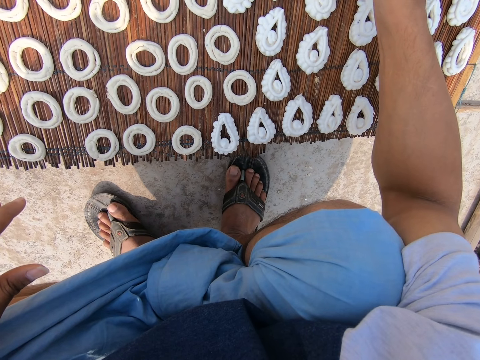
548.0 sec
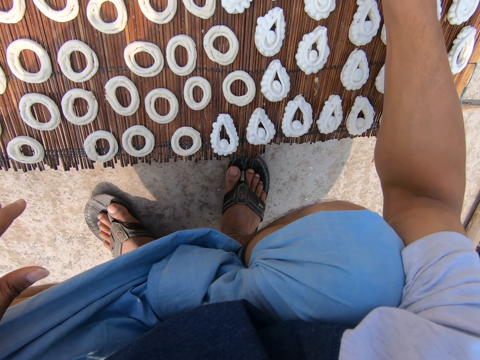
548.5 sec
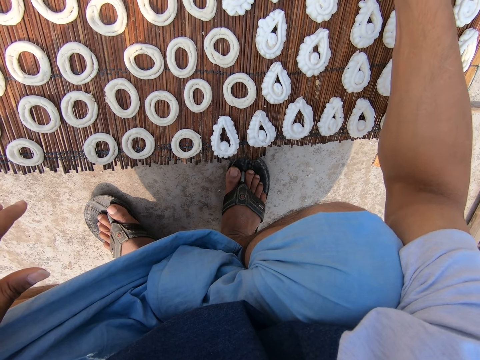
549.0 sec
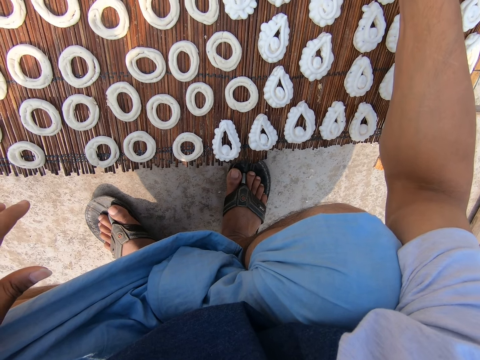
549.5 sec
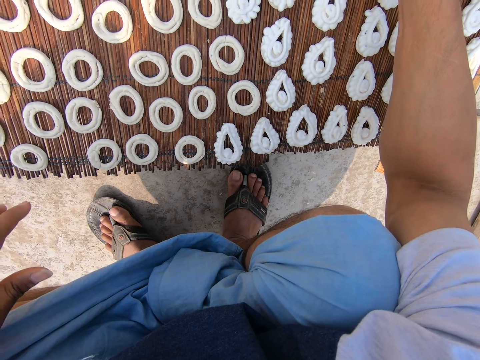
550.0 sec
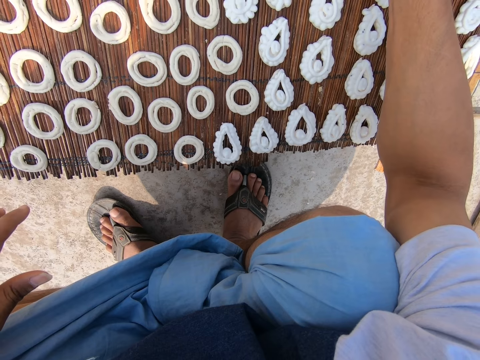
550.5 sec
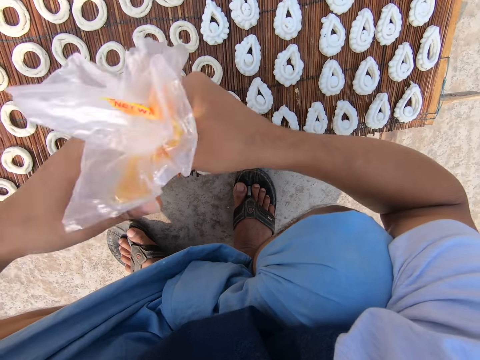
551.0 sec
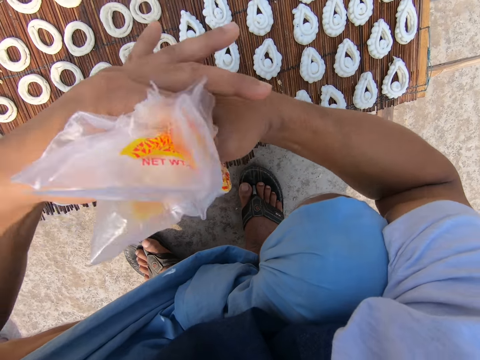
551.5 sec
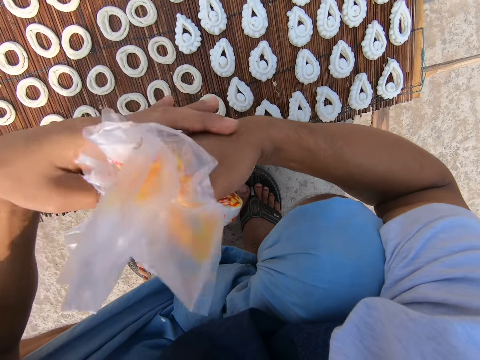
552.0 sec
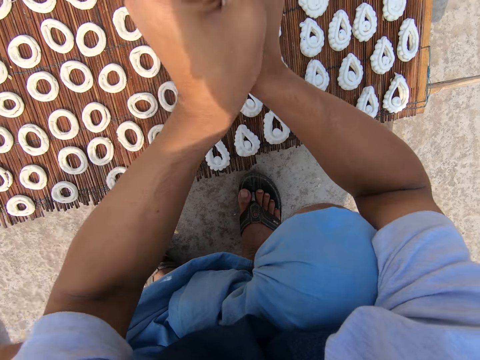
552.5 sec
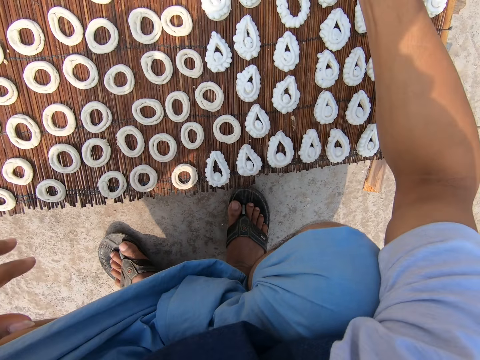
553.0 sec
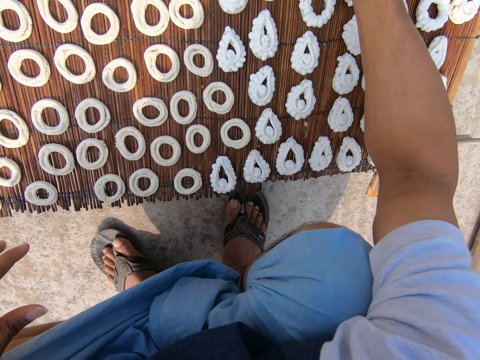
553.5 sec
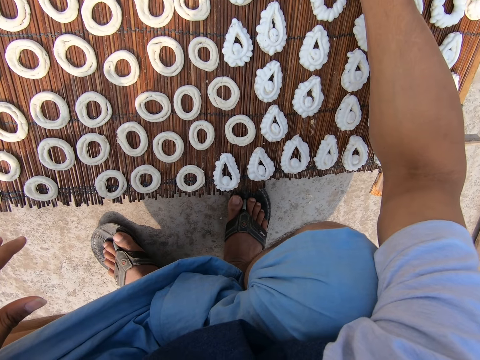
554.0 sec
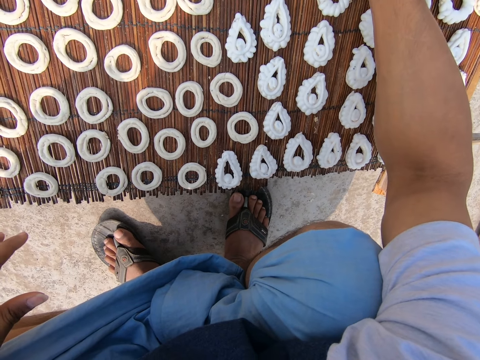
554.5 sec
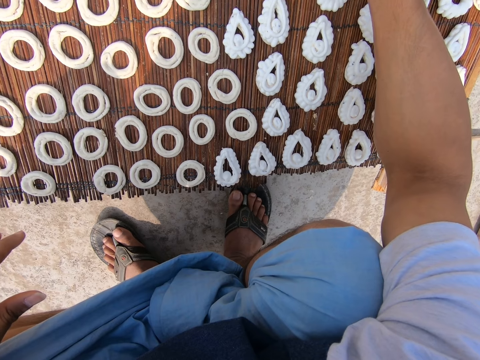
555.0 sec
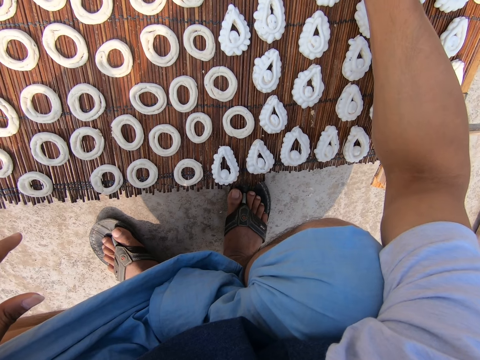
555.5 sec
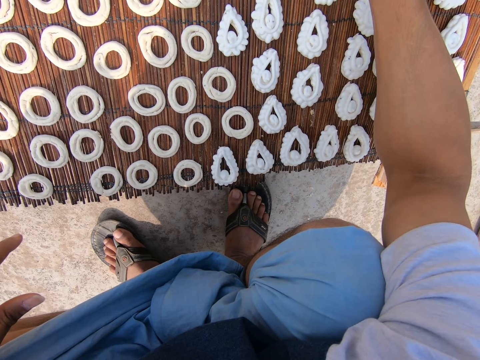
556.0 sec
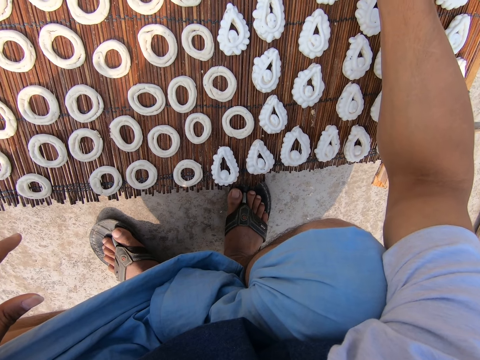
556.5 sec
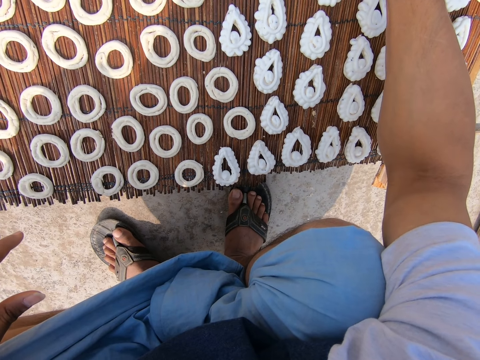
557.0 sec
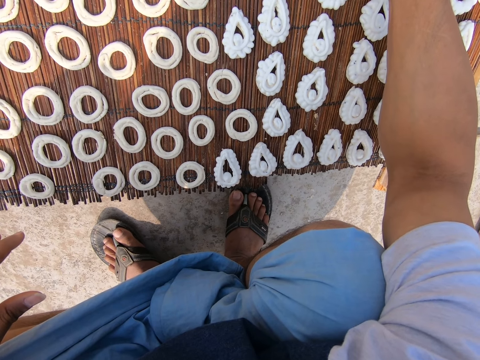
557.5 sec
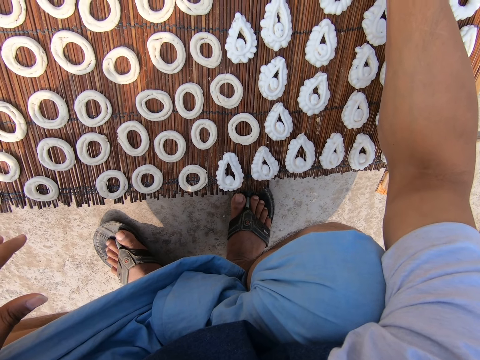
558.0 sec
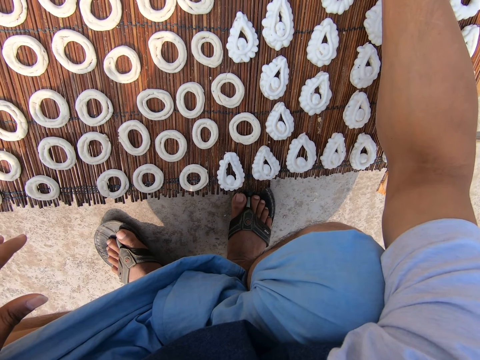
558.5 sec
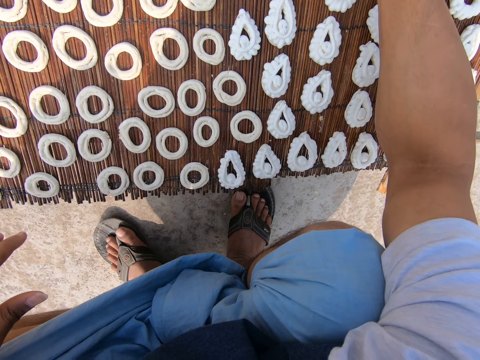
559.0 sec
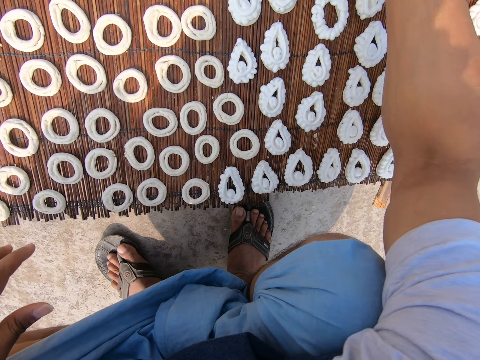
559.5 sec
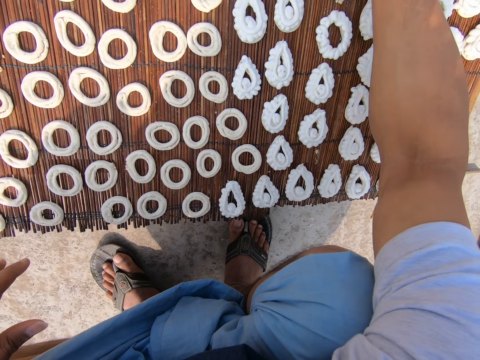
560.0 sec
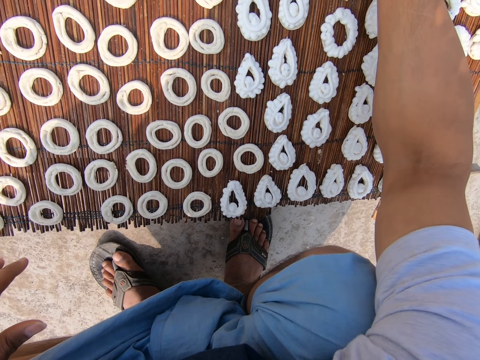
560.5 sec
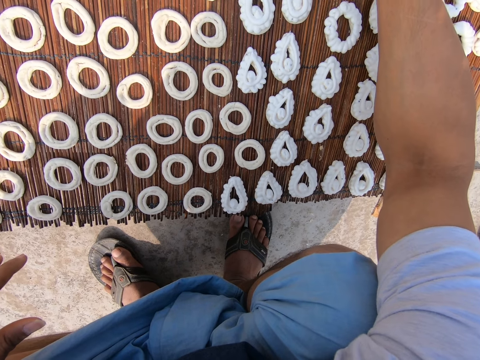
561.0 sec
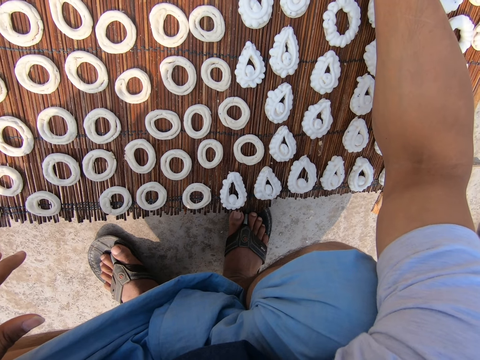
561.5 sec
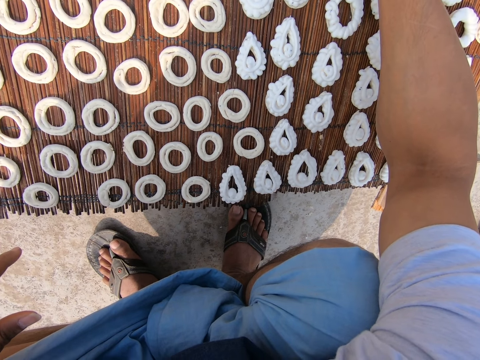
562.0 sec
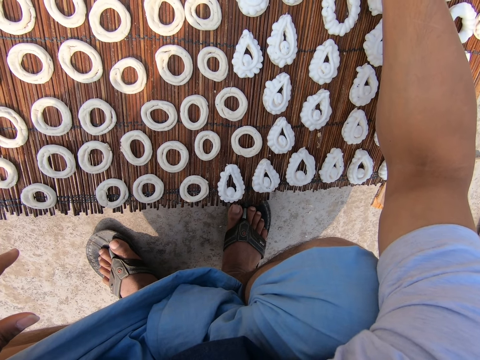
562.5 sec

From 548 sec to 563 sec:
The camera wearer adjusts the frosting nylon with his left hand. He folds paper. He applies frosting from the nylon on the murukku with his right hand. He makes donuts with dough.

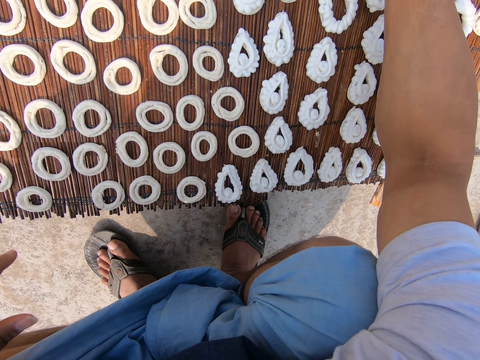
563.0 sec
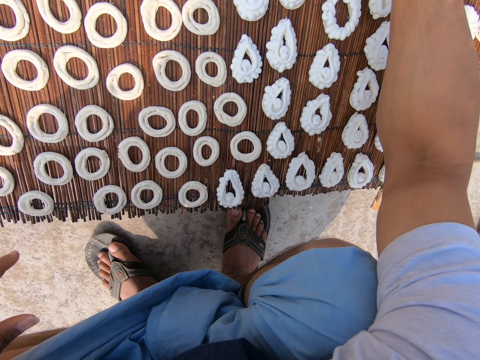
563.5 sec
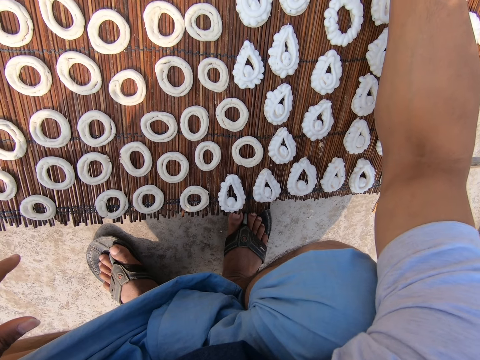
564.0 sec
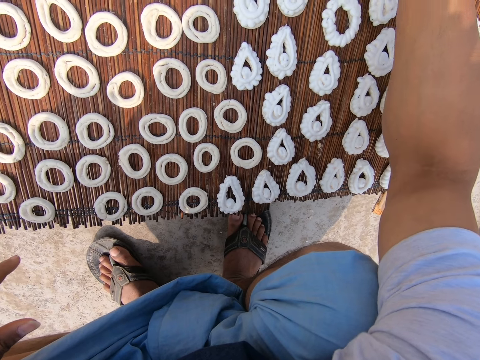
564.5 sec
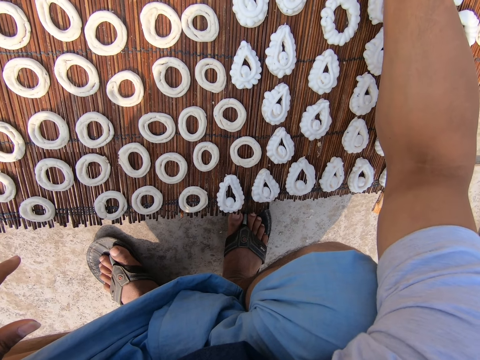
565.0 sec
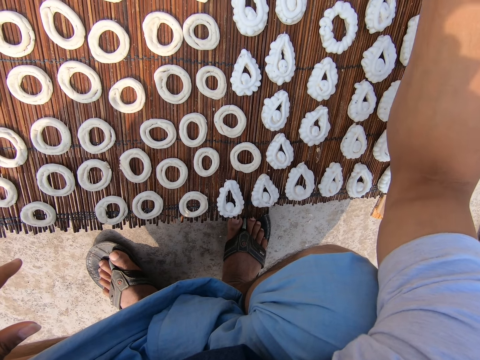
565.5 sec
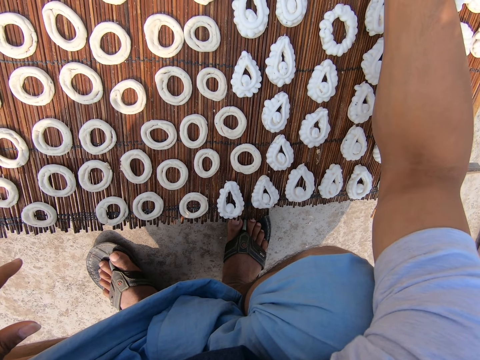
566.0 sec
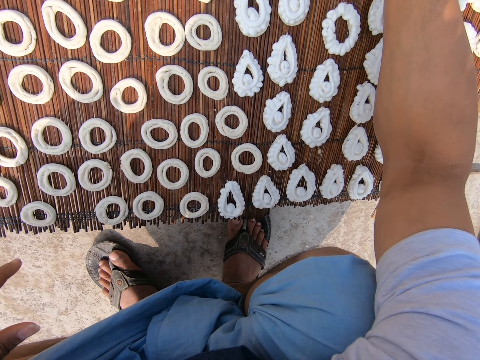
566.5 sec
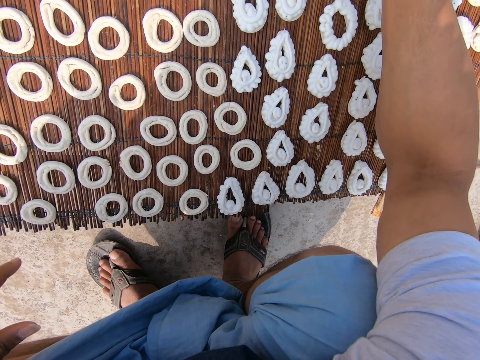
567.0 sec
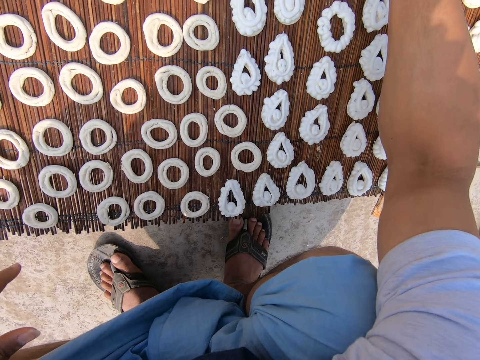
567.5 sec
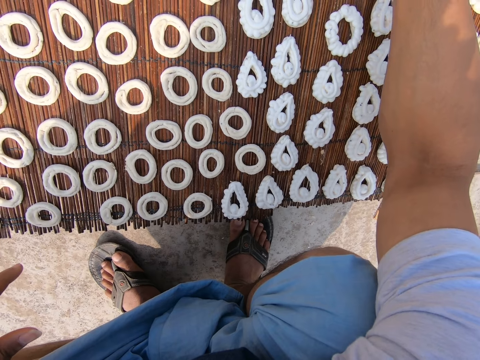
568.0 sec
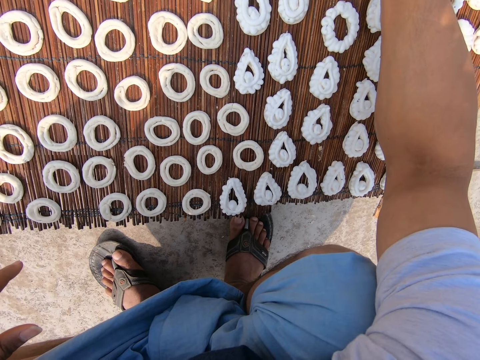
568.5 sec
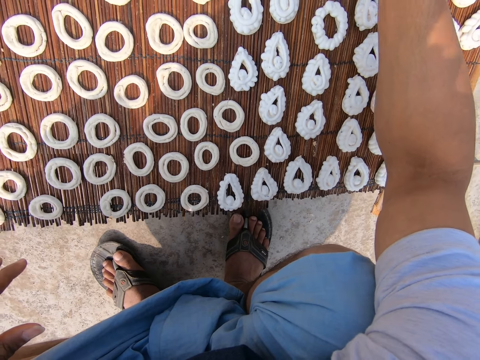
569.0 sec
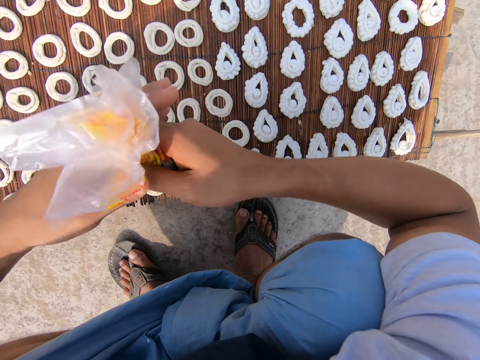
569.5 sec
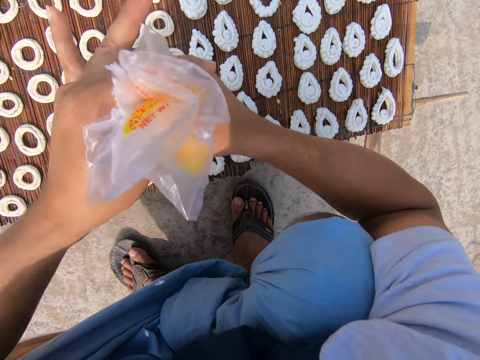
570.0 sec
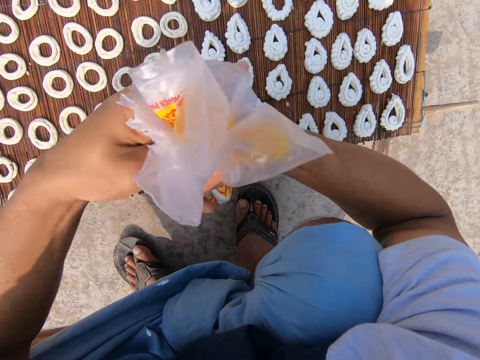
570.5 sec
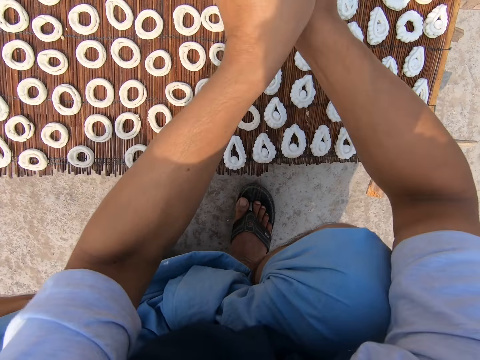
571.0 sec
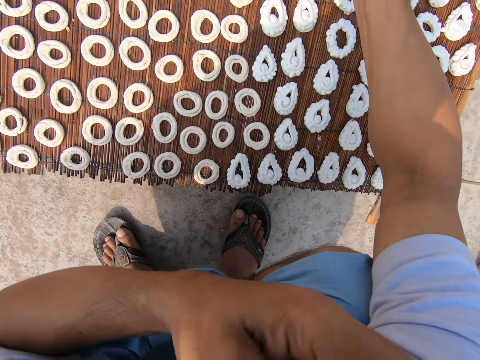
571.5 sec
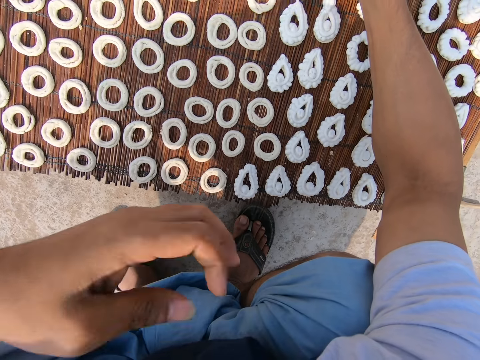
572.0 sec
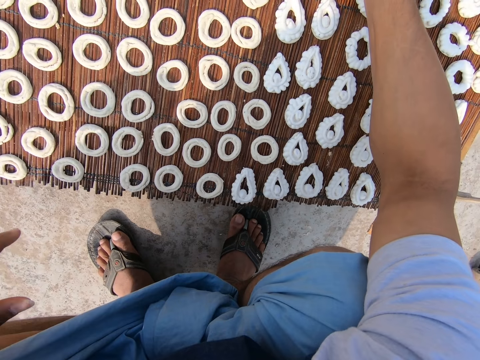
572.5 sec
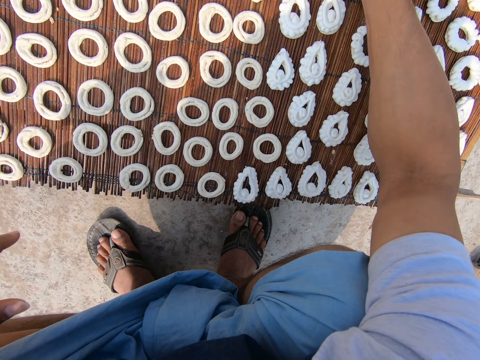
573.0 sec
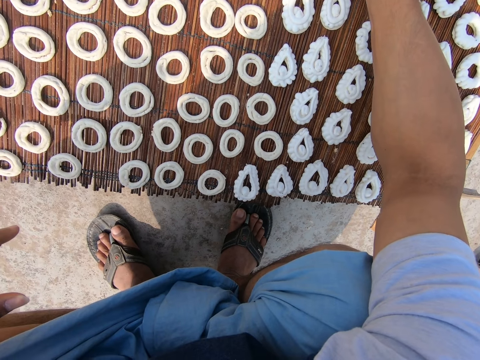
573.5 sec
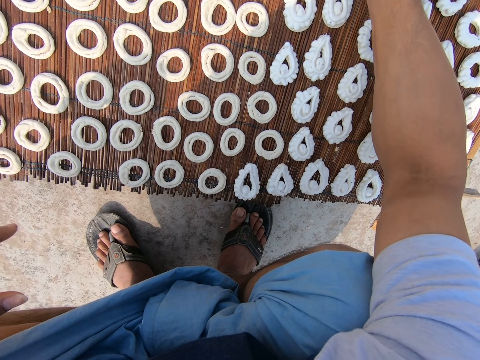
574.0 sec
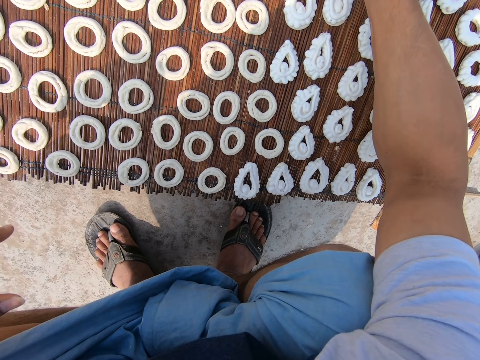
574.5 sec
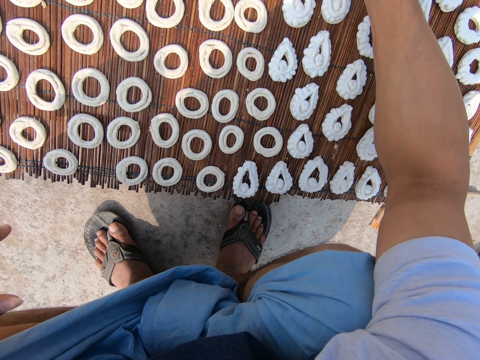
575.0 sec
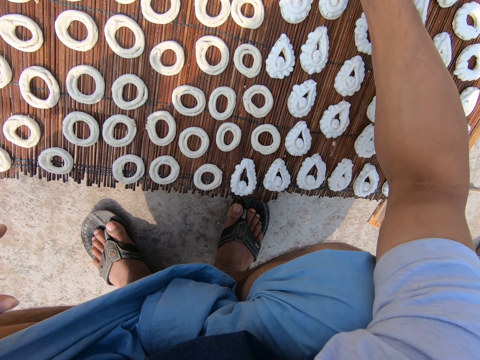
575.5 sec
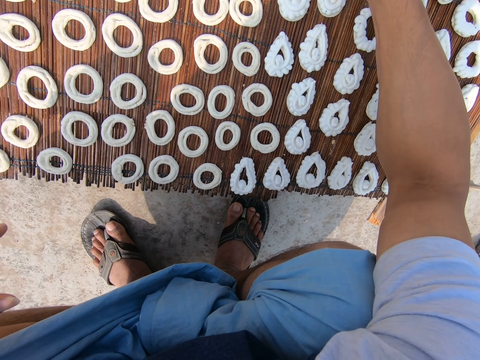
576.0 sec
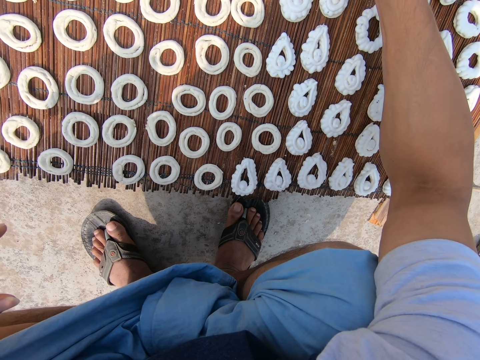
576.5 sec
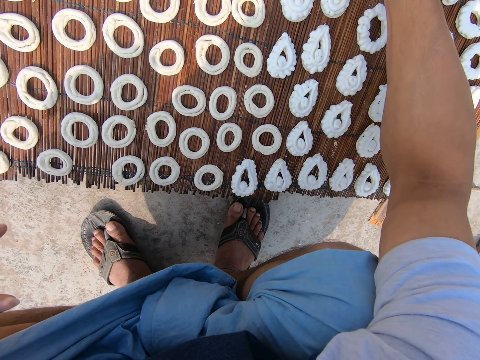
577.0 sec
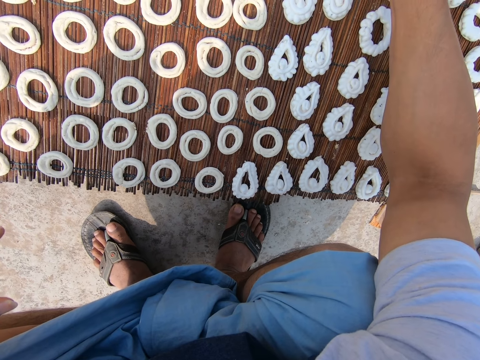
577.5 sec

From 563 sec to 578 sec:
The camera wearer converses with a man. He twists the polythene sheet with his hands.
